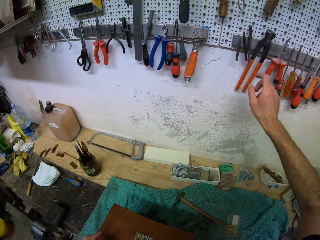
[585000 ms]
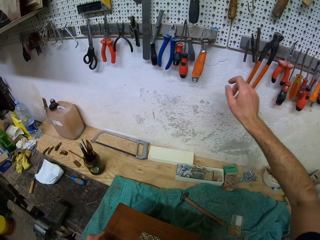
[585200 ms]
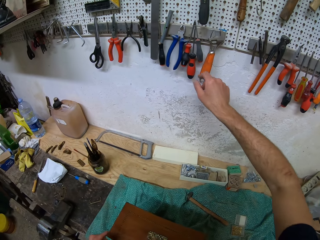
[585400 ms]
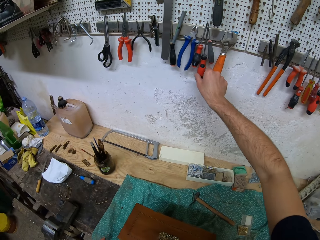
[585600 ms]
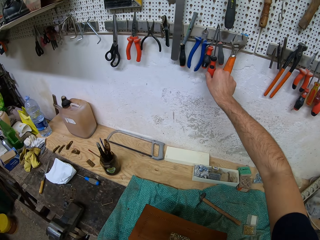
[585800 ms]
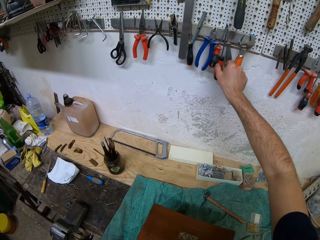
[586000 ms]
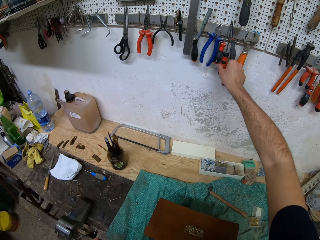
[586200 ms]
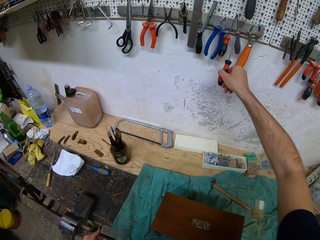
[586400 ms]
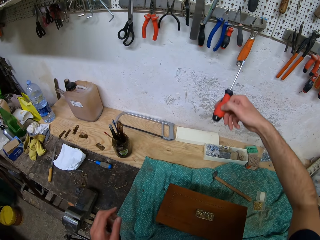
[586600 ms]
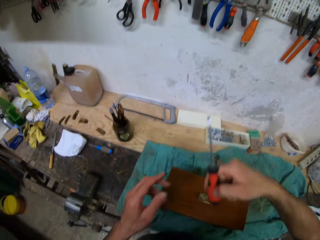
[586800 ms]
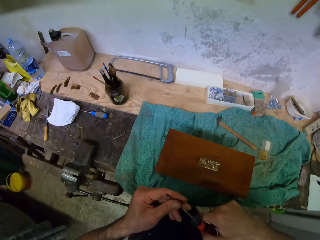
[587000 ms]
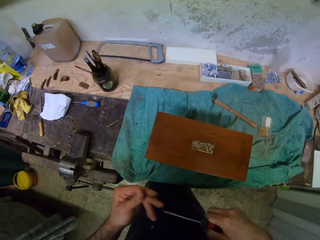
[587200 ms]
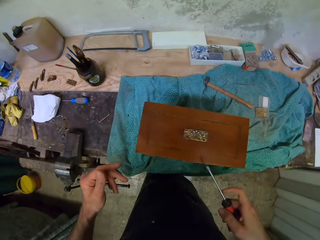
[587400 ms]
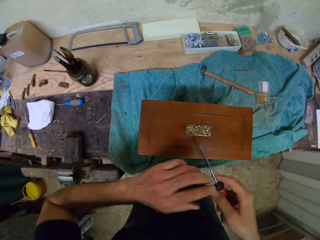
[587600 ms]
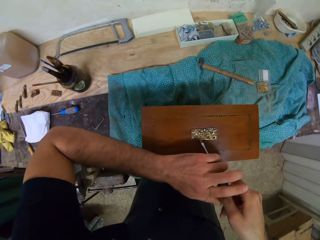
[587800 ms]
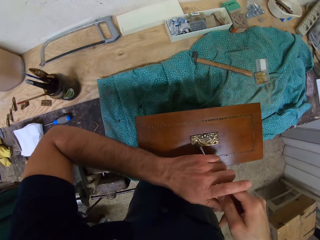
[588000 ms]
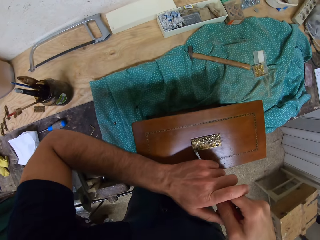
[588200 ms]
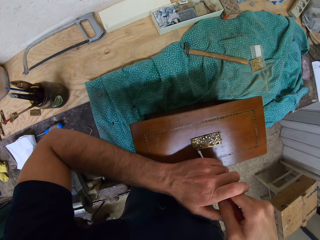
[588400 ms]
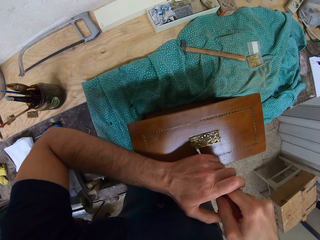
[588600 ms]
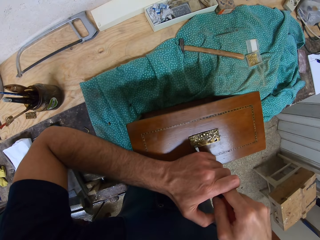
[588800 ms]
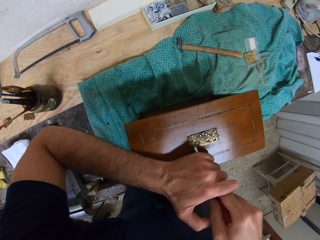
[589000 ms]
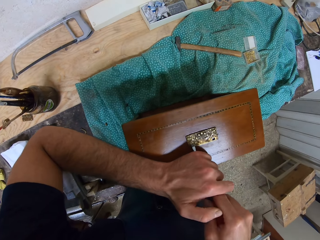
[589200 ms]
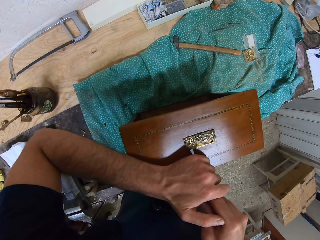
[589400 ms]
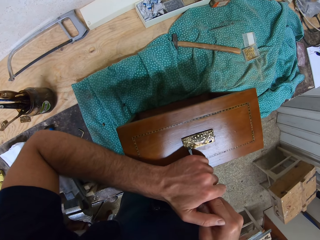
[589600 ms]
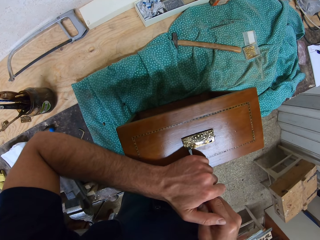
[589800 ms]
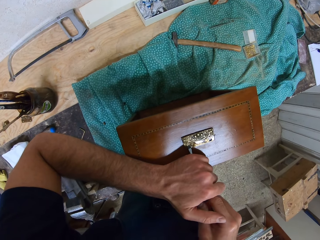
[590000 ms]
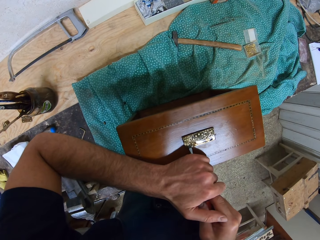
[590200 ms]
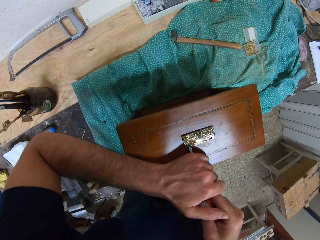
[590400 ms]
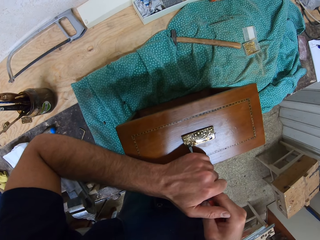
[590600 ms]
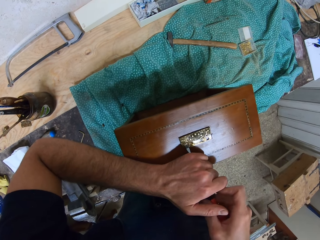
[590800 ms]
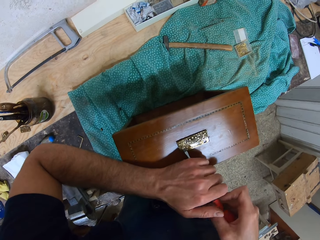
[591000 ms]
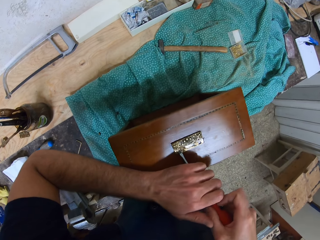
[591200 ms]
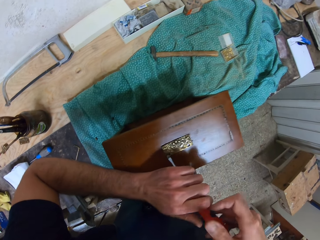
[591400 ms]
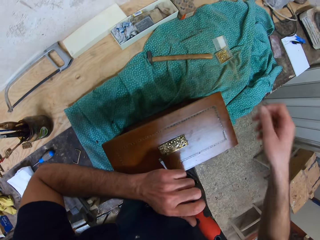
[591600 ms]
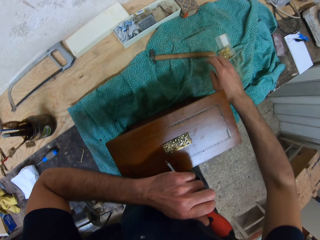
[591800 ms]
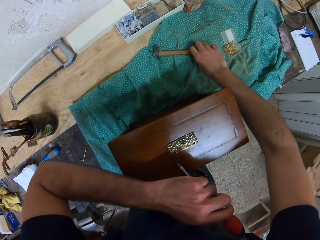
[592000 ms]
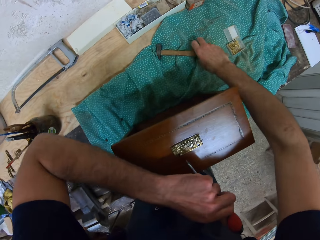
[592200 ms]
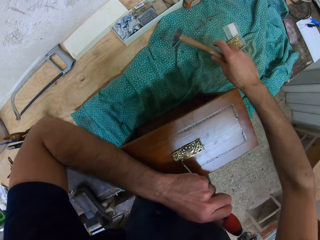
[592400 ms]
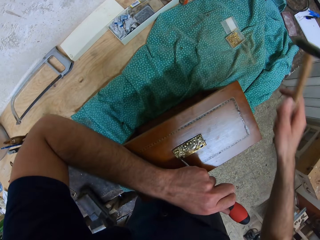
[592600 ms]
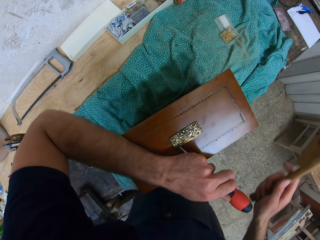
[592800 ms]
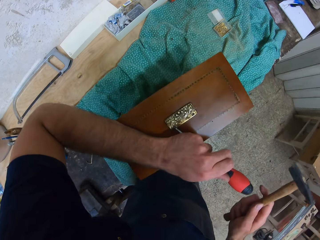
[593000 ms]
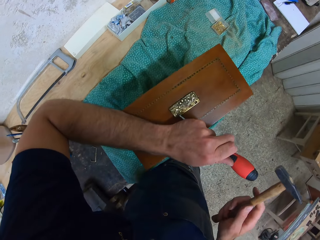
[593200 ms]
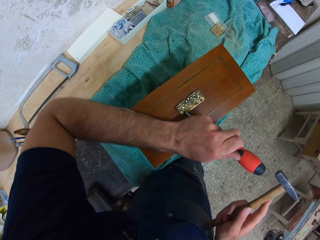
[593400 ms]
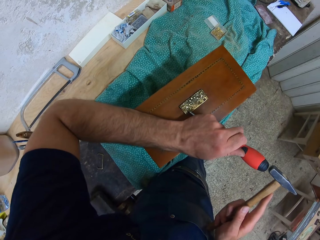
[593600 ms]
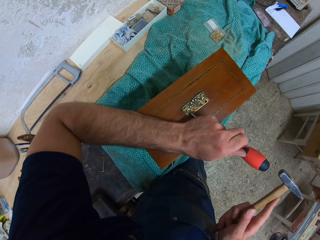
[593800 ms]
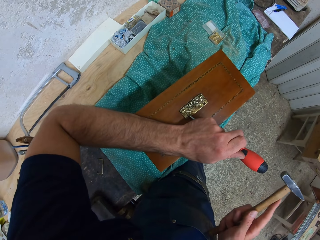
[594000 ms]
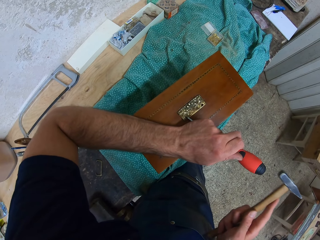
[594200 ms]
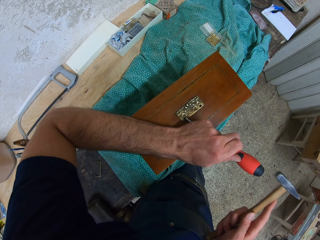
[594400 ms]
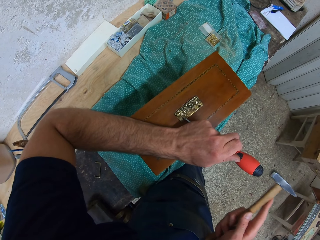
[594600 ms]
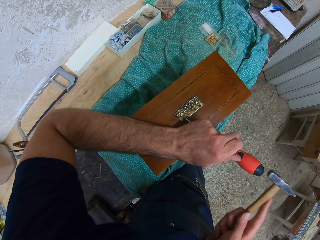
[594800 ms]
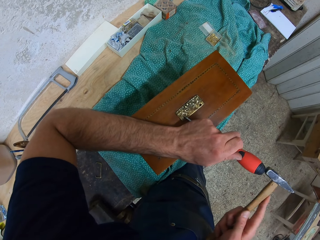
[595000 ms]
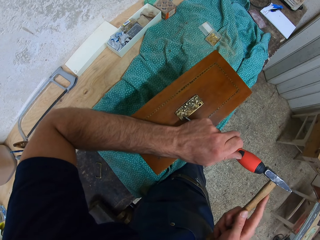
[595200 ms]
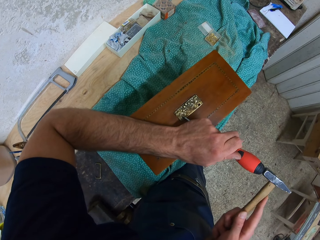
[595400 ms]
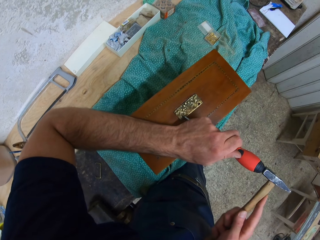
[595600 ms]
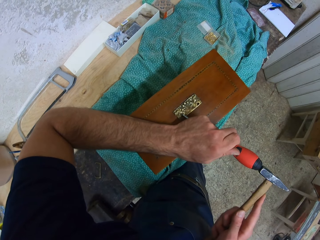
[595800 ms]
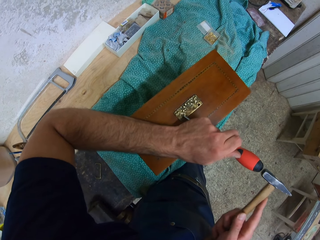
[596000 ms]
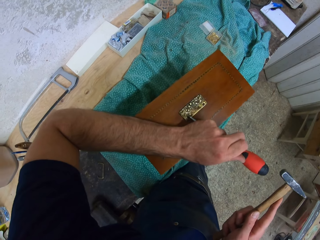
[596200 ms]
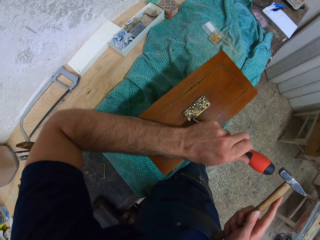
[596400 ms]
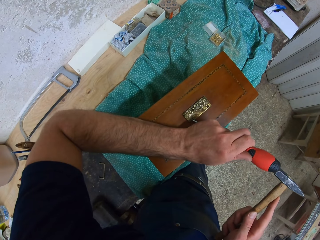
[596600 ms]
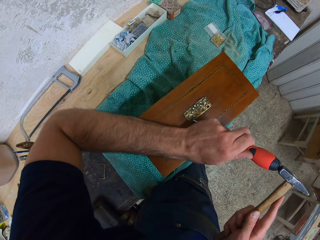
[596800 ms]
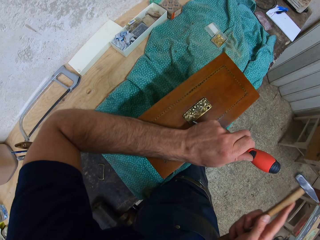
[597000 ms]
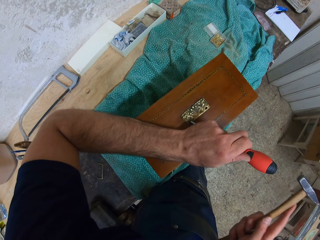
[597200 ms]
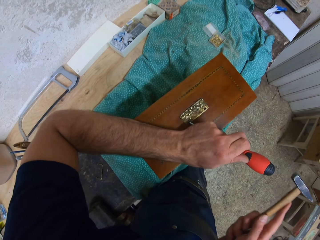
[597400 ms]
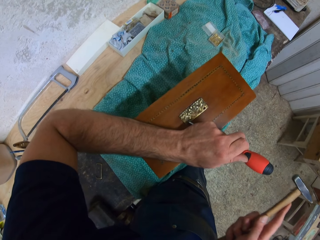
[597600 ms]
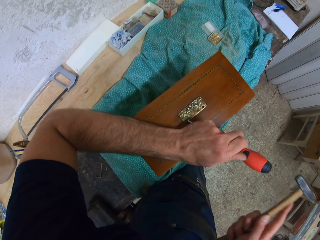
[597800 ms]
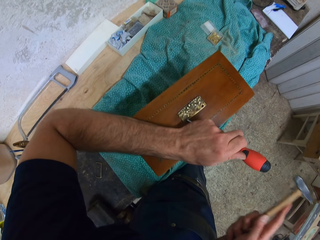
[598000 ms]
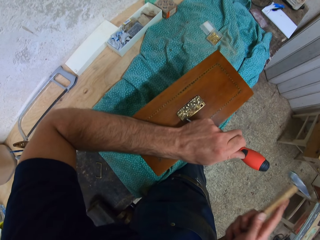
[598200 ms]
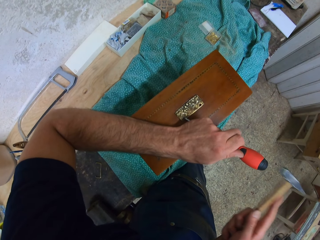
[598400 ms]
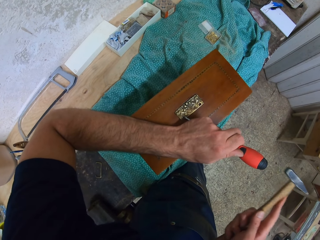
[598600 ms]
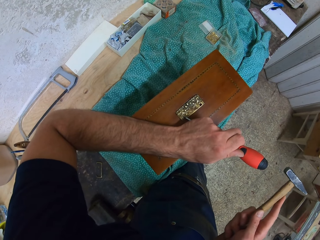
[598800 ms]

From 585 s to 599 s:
The camera wearer looks for something. He picks another screwdriver from the wall of tools with his right hand. He wipes the screwdriver with his left hand and places the screwdriver on the metal with both hands. He operates on the hinge. He picks up the hammer on the table with his right hand. He hammers the screwdriver.

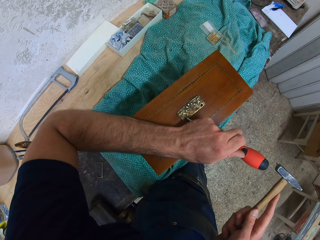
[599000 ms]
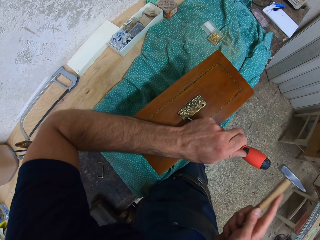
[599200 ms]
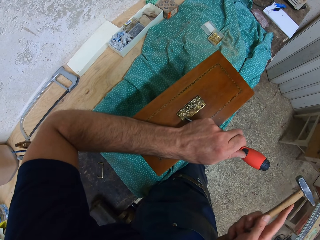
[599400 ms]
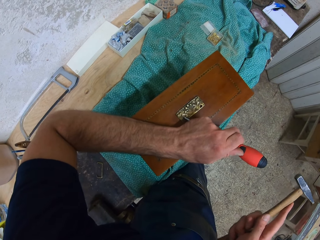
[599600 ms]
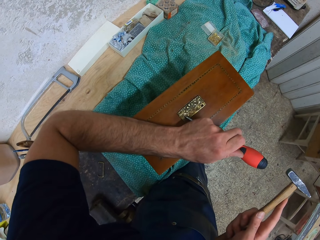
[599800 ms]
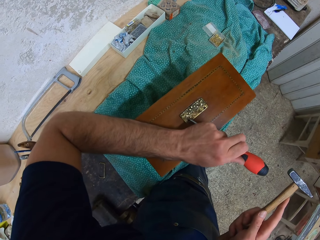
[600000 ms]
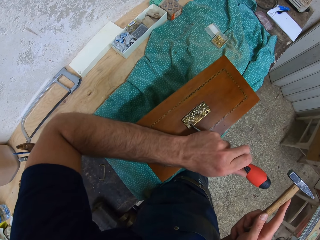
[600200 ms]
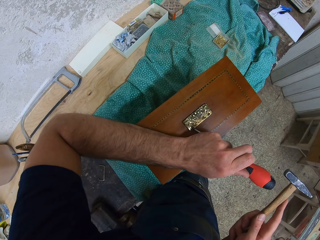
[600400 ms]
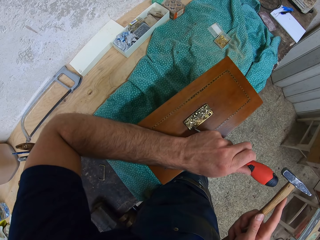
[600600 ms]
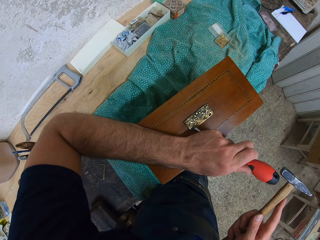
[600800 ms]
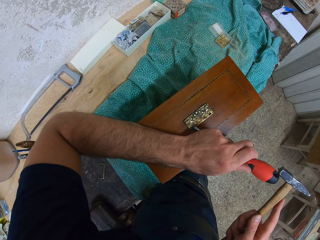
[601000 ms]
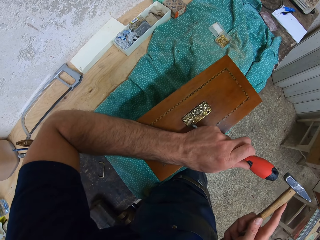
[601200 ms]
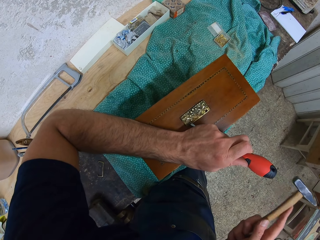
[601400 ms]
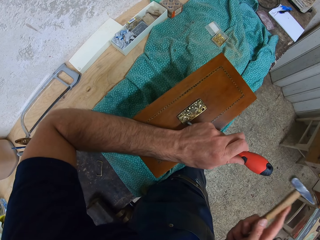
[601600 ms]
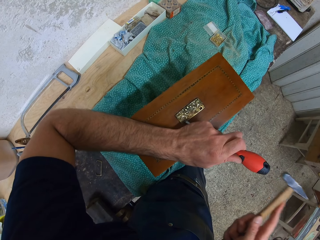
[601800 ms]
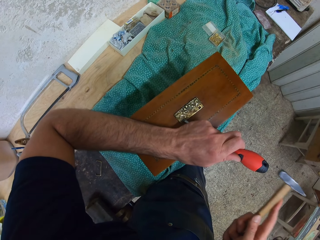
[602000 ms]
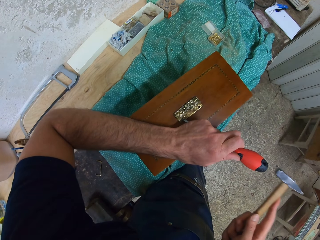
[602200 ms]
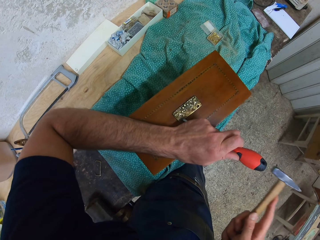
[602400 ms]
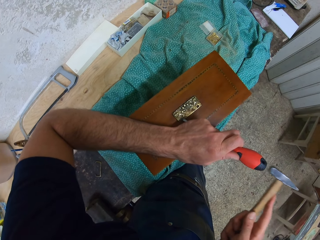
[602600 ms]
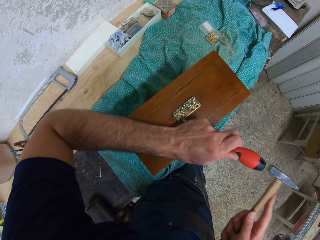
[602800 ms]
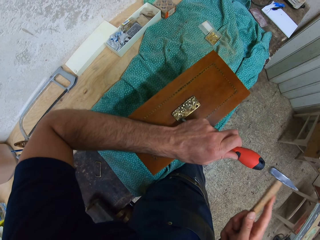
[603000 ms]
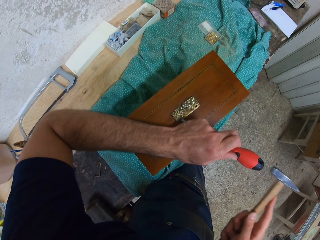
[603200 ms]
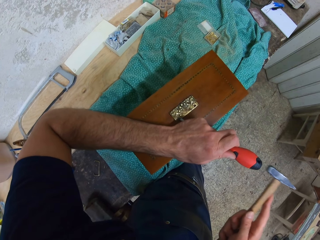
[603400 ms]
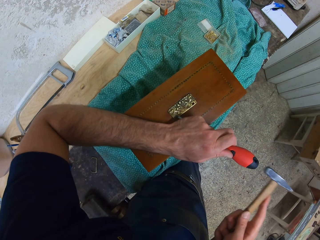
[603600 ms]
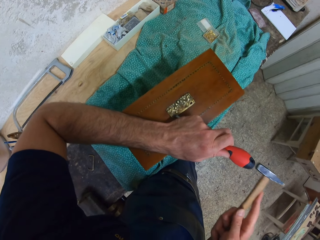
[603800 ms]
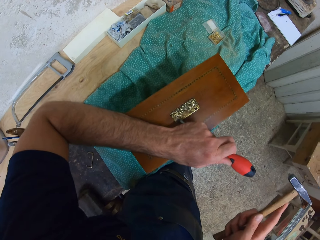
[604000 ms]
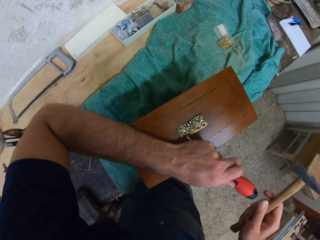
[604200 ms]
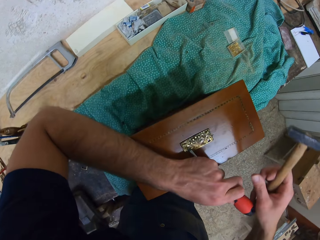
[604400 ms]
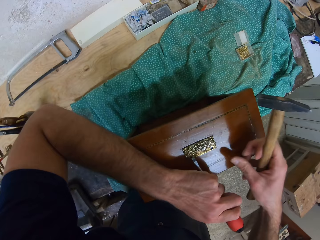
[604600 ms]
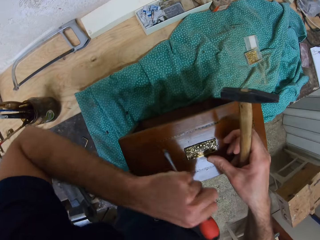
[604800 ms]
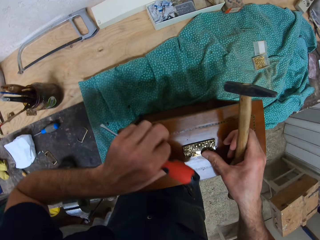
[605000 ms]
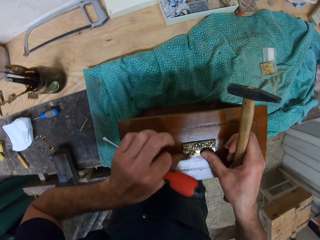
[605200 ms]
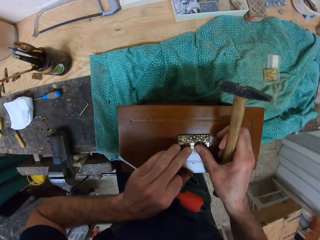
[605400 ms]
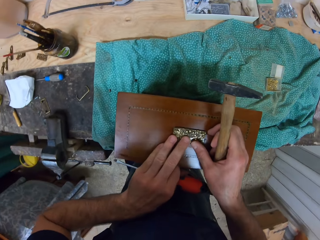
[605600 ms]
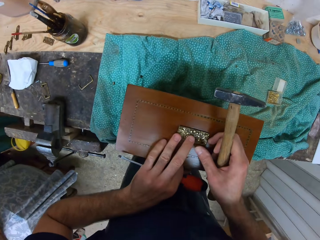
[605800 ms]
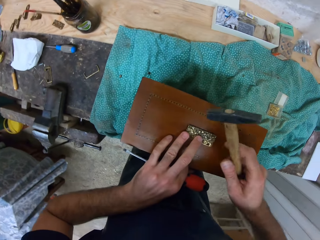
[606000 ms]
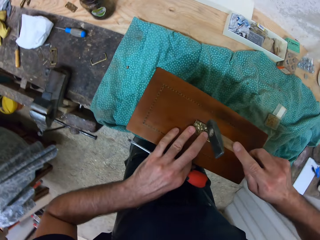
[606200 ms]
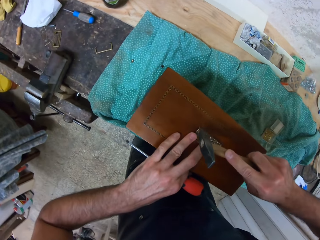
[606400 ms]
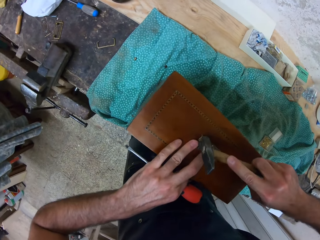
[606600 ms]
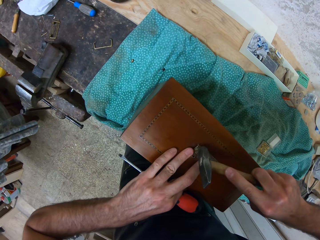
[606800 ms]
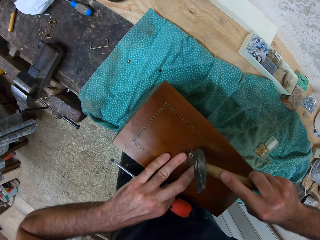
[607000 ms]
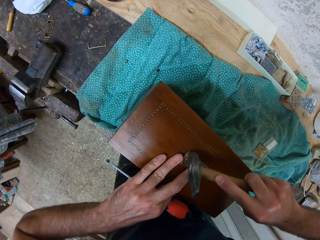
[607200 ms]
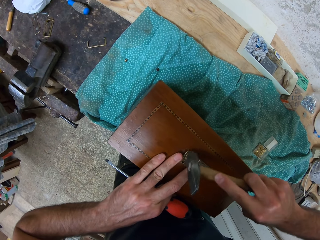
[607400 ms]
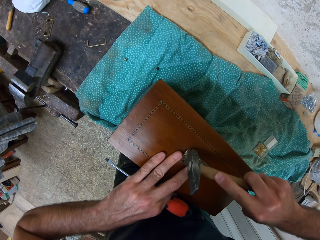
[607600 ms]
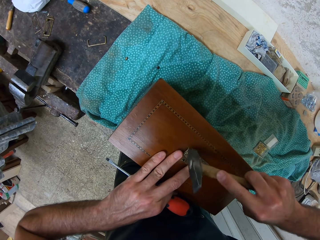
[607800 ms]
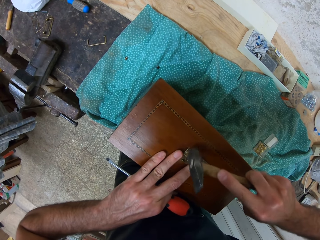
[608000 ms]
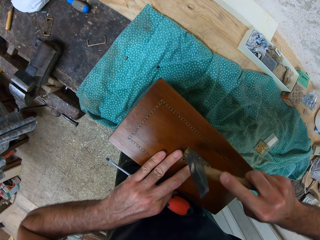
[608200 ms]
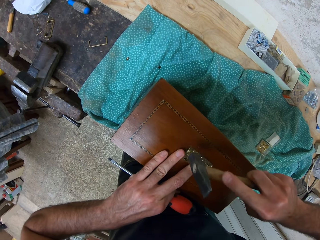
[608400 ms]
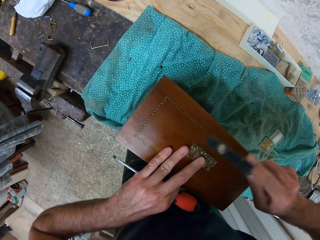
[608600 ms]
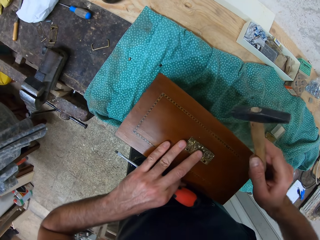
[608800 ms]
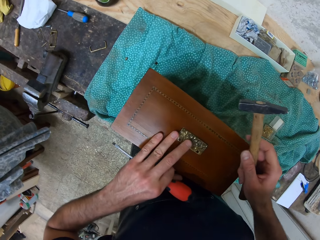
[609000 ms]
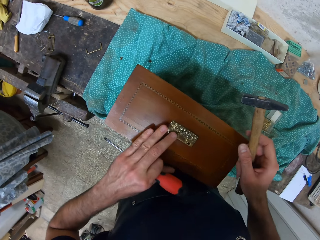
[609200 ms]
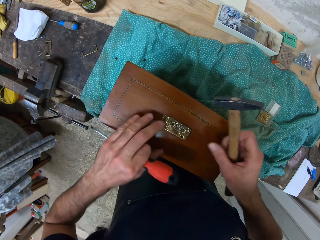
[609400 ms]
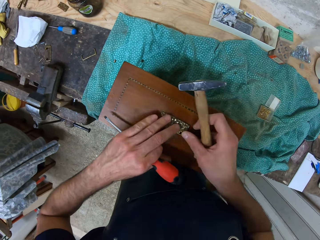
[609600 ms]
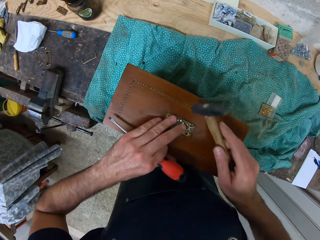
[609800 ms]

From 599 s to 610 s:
The camera wearer touches the metal or hinge with his right hand. He hits the hinge with his hammer.
